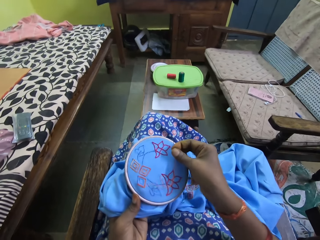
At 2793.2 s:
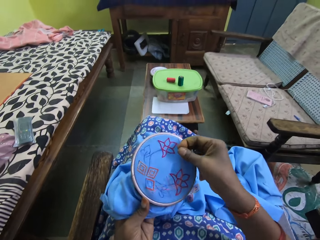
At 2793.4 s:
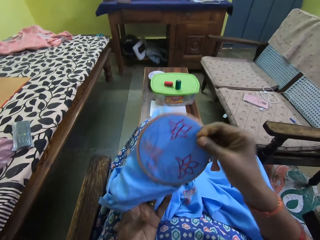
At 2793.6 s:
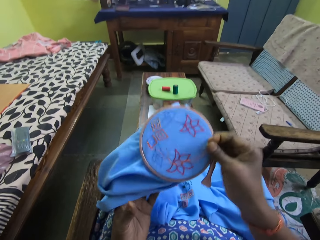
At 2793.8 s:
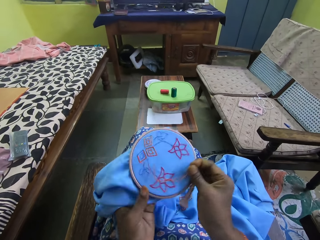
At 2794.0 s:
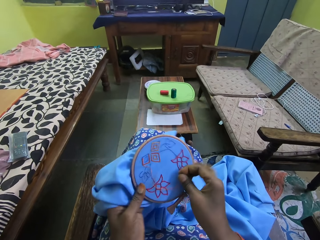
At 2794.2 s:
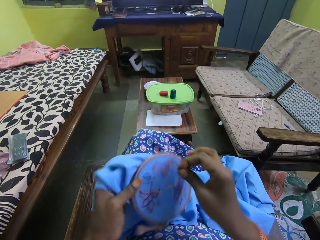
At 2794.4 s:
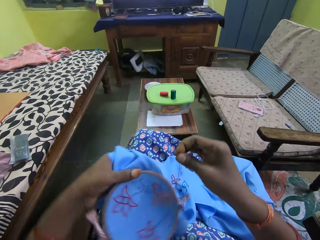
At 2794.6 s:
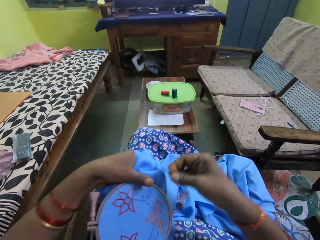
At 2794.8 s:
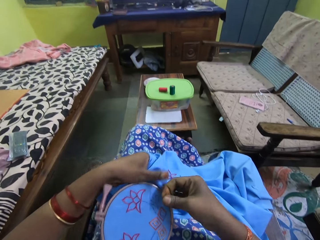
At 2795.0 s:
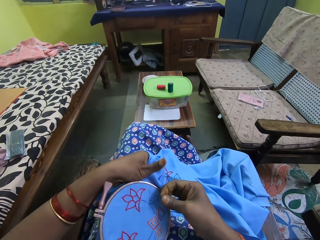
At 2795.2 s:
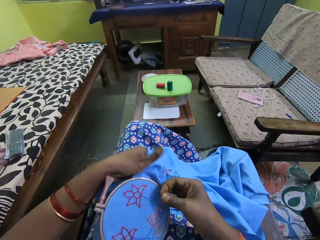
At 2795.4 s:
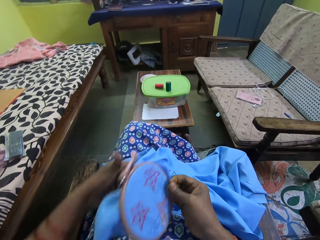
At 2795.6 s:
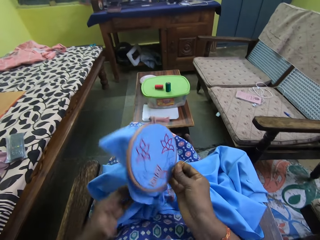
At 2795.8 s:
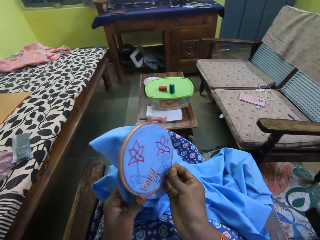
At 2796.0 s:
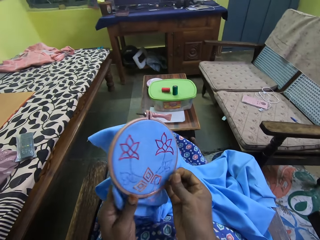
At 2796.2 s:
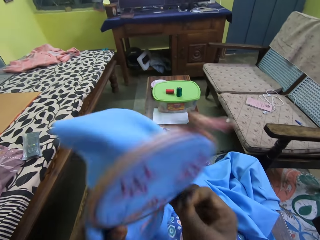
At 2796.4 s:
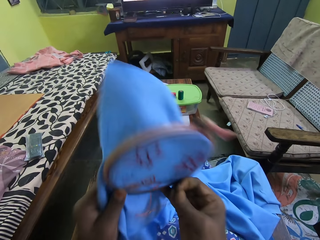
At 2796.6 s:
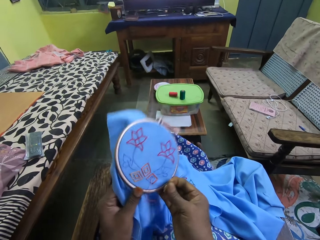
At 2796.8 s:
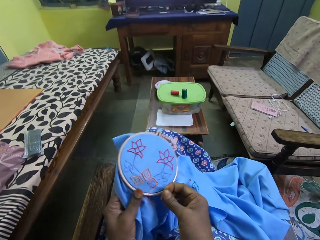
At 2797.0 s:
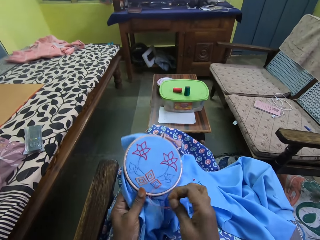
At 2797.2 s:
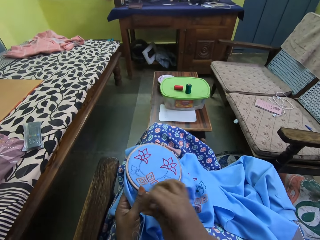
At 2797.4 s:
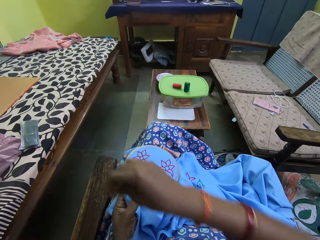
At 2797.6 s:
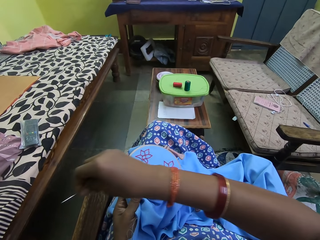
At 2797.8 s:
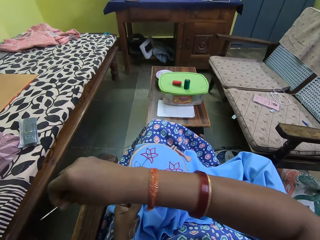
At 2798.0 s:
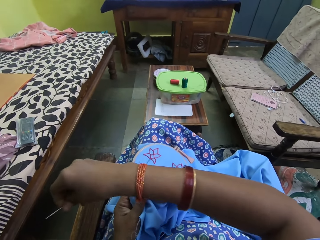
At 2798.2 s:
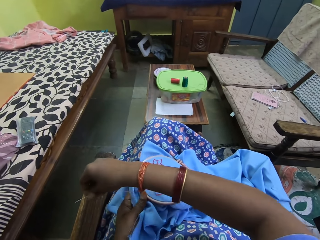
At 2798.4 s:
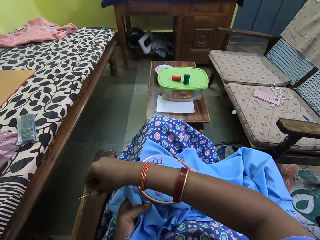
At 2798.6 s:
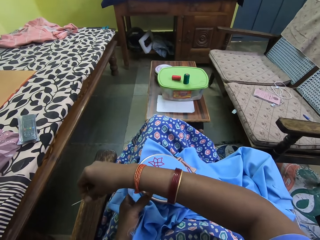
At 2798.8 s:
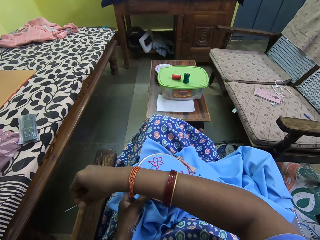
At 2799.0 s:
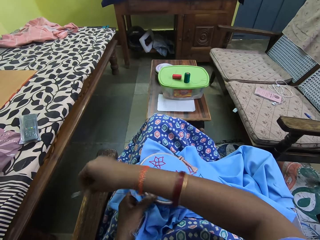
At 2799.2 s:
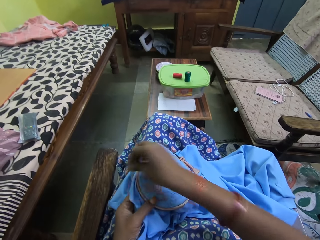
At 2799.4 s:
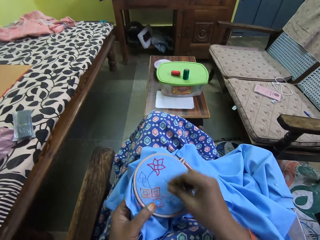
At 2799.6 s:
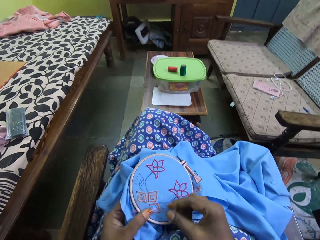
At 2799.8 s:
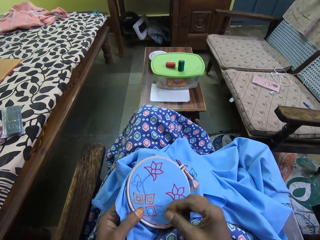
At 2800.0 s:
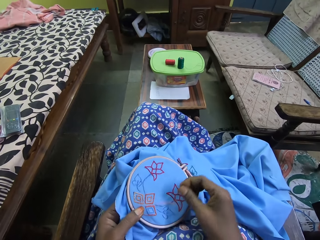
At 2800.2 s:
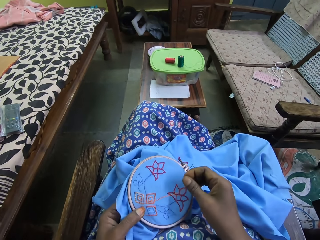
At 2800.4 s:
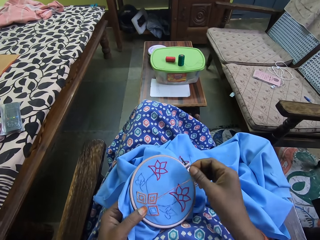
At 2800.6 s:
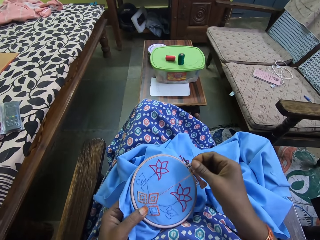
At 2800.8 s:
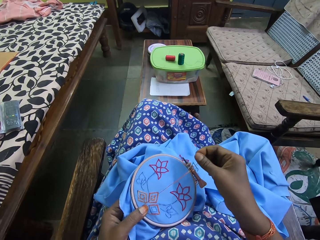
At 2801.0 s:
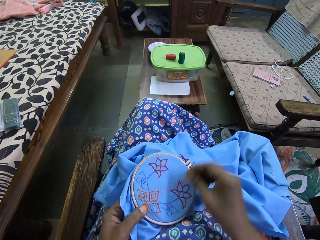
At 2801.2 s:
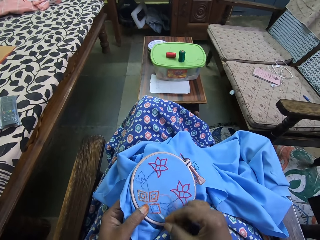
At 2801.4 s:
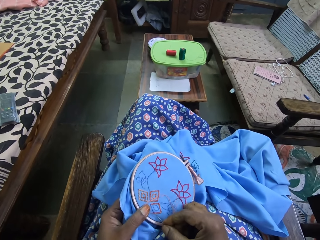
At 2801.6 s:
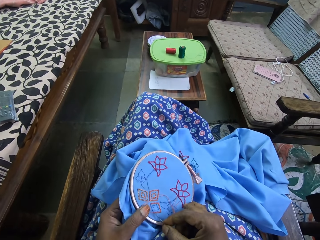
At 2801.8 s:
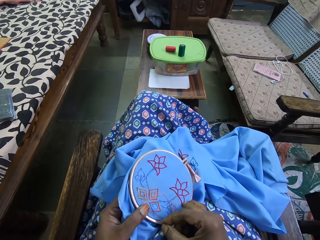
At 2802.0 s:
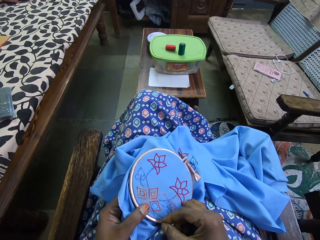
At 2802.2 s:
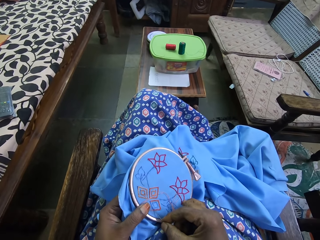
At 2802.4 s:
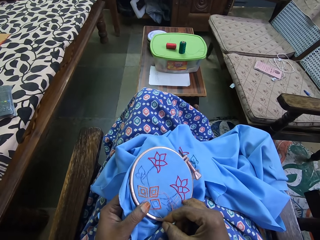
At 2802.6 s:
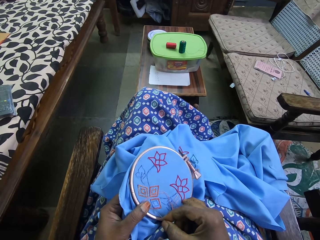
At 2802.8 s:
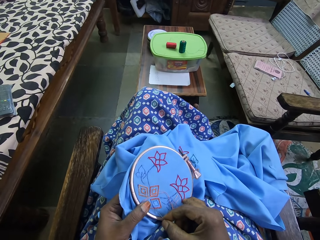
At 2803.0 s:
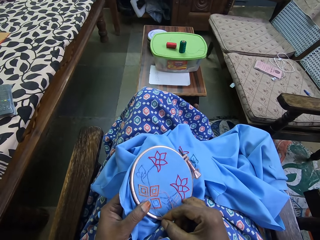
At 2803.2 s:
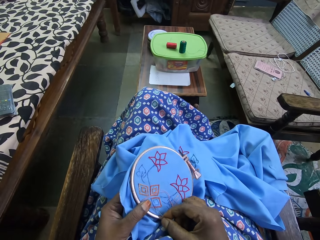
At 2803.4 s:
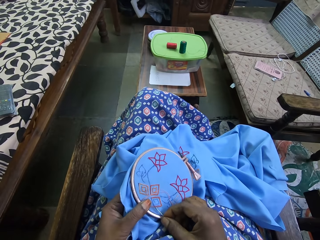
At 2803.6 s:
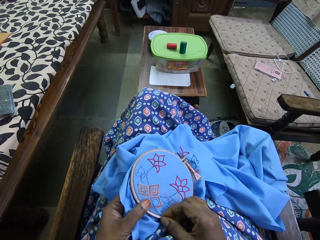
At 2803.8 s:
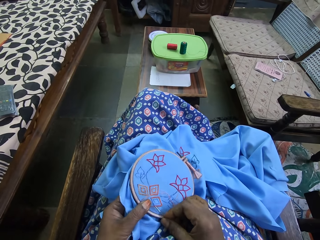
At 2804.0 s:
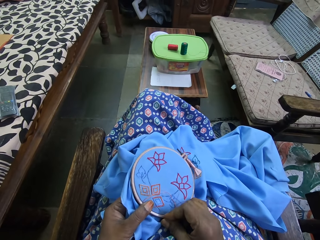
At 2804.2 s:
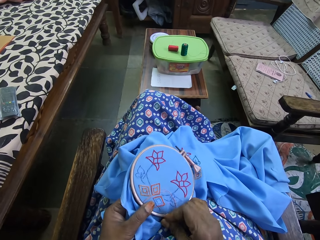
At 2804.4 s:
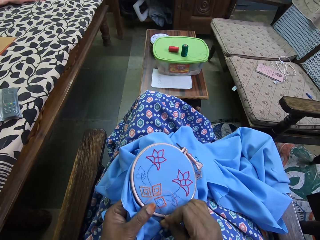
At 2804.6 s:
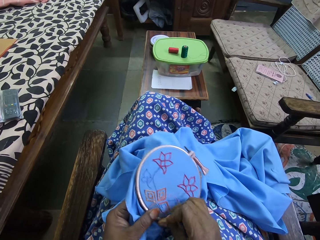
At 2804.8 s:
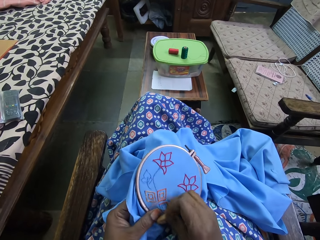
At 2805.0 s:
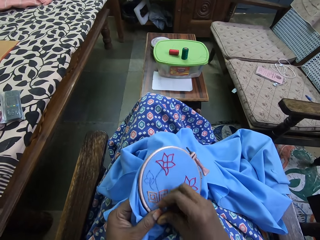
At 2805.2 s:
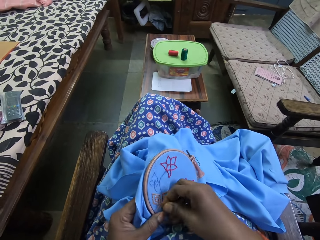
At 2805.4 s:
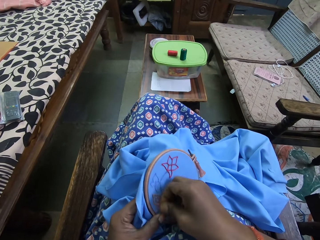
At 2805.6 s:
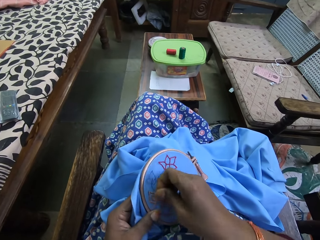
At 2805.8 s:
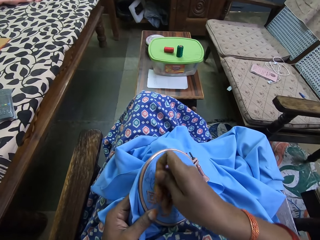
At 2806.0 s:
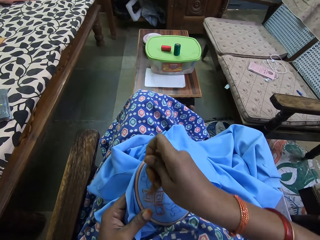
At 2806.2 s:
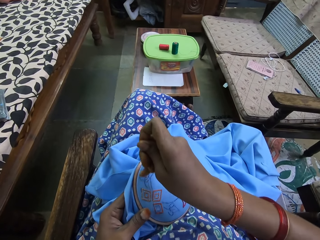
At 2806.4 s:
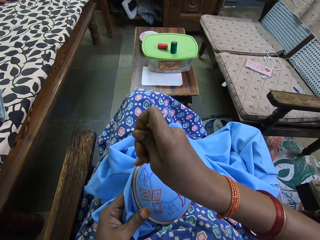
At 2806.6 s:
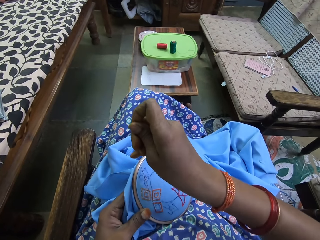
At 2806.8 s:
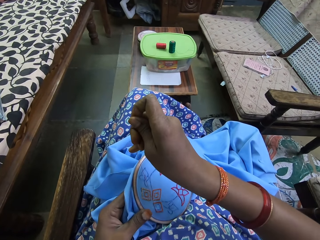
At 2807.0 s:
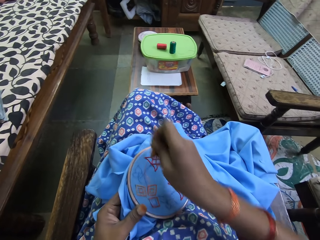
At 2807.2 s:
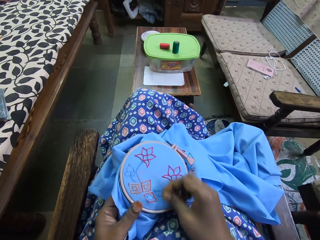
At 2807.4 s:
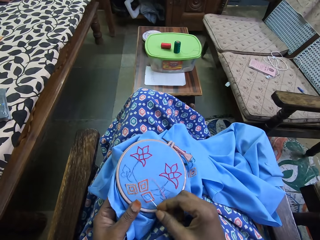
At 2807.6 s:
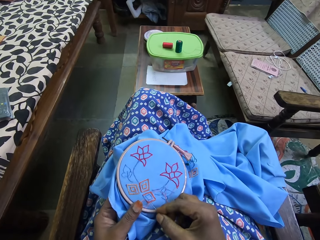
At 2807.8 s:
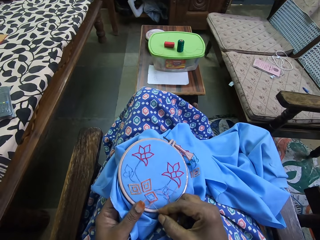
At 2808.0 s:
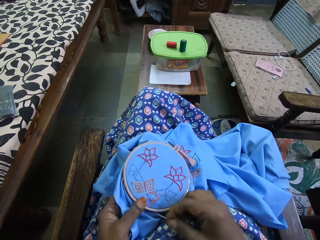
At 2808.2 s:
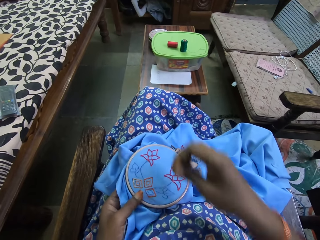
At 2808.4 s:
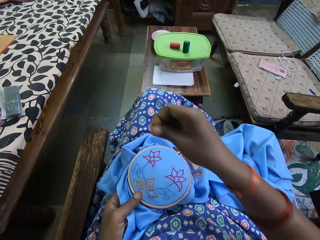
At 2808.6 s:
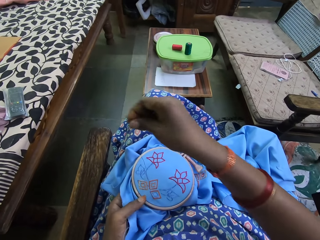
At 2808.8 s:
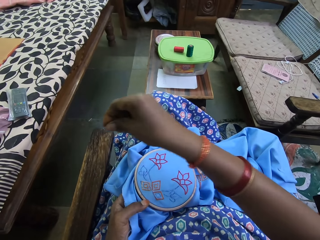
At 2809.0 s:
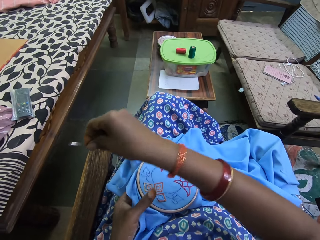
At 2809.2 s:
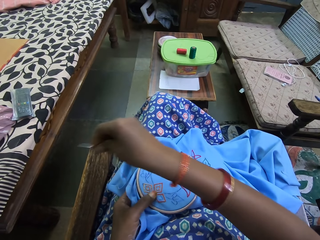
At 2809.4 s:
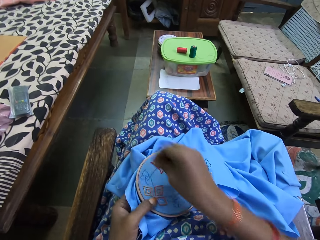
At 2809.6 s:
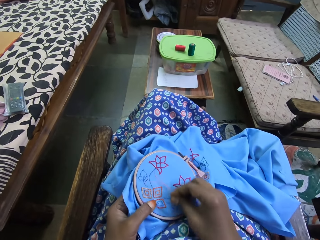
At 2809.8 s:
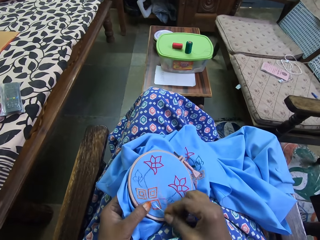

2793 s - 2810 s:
The camera wearer rotates the cloth. She adjusts the embroidery hoop in her hands. She embroiders on the fabric with the threaded needle in her right hand.

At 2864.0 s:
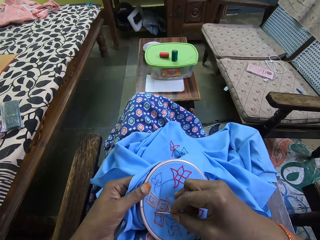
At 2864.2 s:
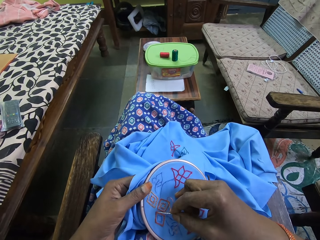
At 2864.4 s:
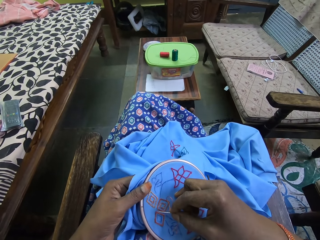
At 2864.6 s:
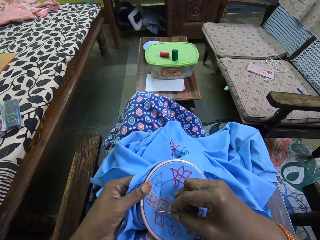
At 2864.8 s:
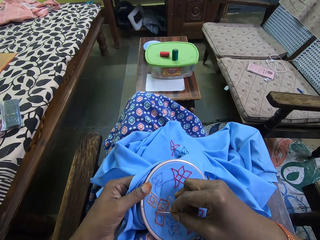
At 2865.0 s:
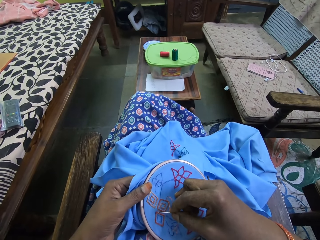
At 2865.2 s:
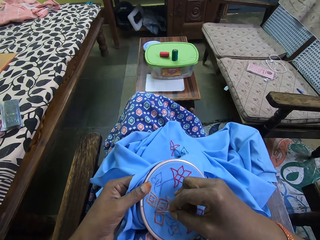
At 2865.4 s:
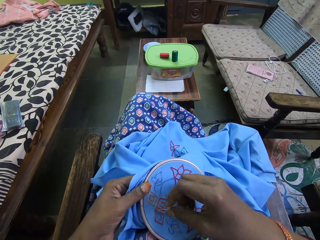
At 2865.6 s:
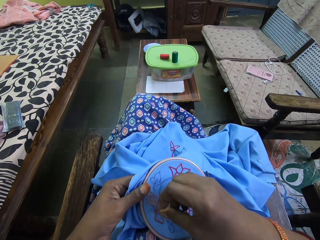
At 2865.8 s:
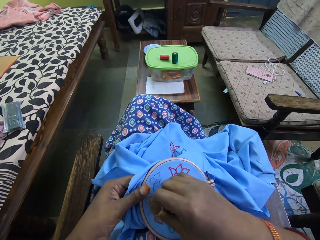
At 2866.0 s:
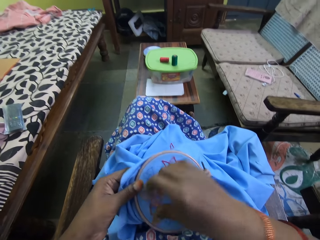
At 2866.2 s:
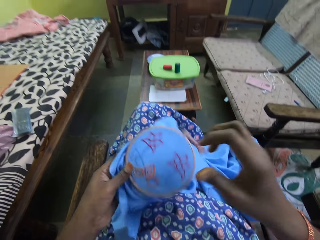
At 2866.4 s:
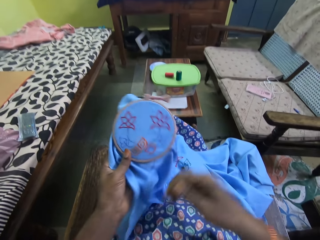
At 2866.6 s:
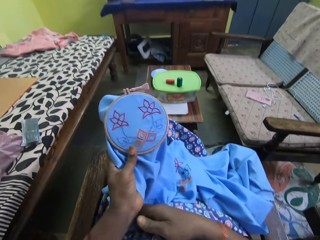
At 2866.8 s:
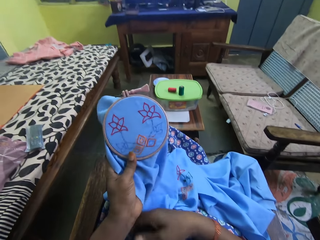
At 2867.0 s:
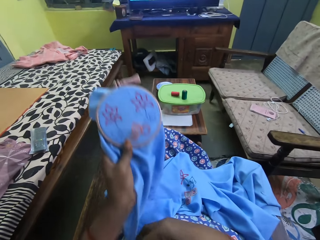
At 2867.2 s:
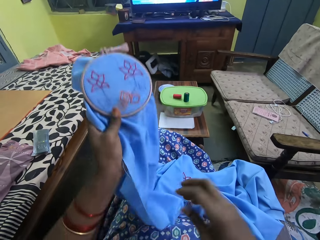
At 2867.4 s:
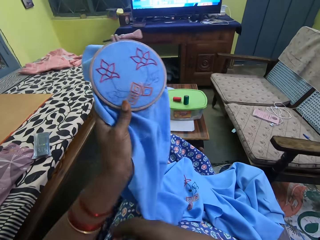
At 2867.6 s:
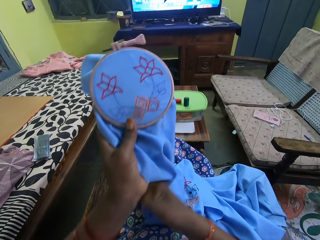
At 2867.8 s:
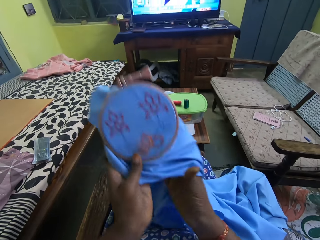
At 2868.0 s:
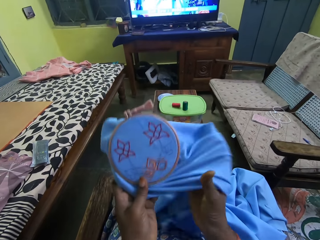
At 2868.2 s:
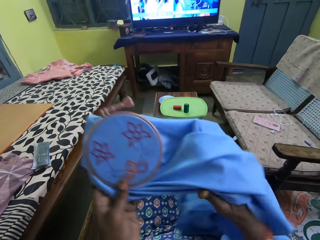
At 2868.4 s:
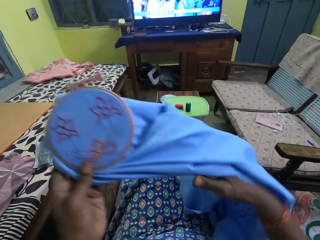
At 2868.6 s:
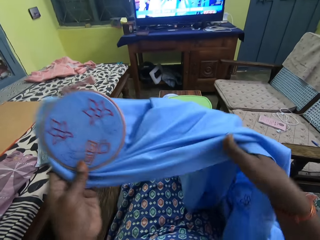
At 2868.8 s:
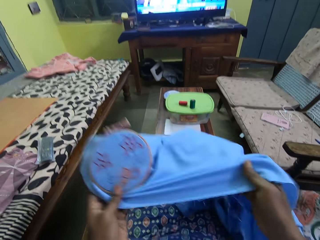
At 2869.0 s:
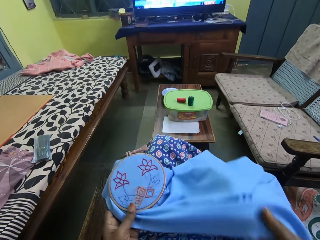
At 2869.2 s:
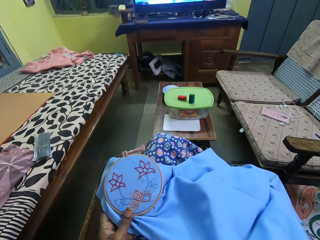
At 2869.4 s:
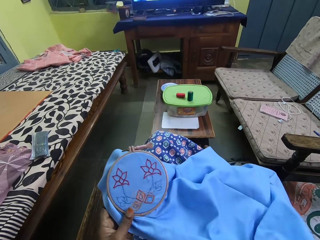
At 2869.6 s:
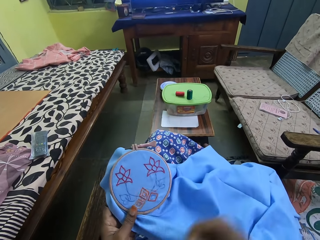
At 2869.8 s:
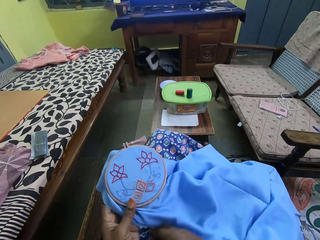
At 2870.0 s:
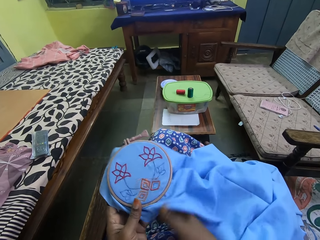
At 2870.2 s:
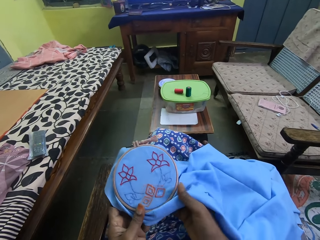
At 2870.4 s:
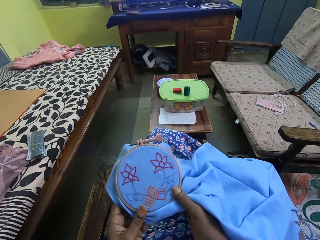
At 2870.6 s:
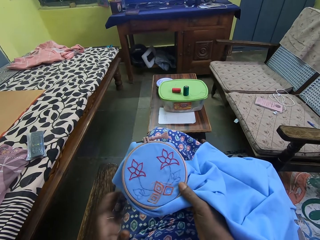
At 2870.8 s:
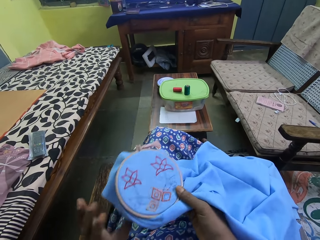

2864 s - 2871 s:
The camera wearer inserts the needle in the cloth. She holds the embroidery hoop on the fabric in her left hand. She adjusts the fabric with her right hand. She passes the embroidery hoop on the fabric from her left hand to her right hand.
